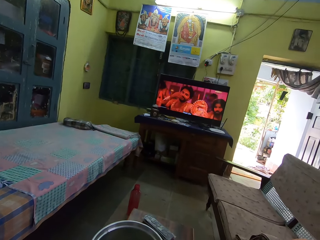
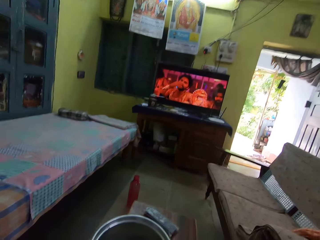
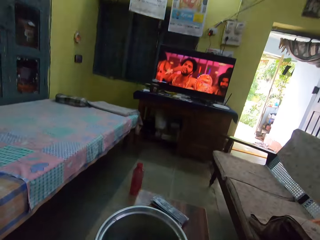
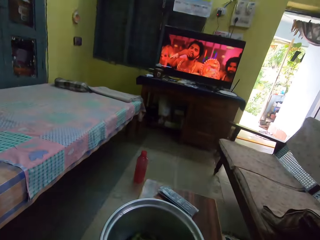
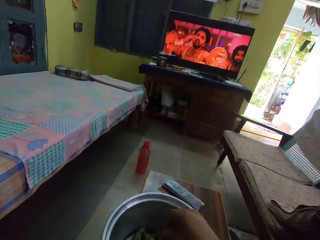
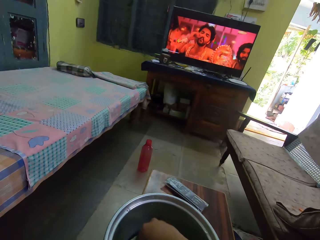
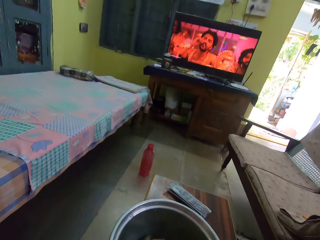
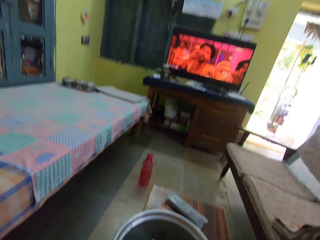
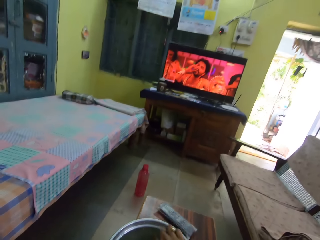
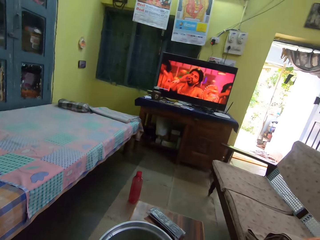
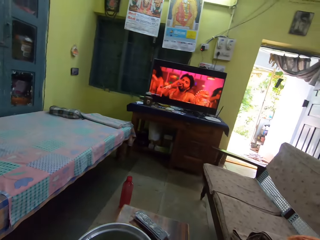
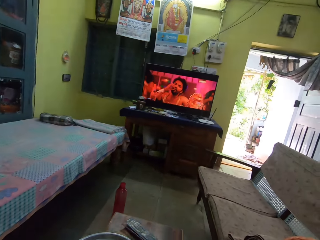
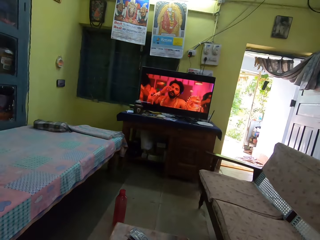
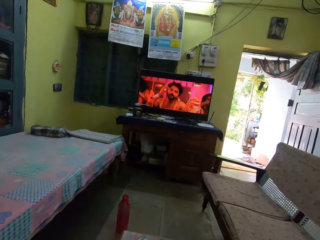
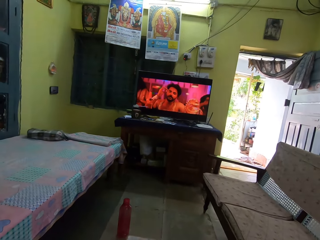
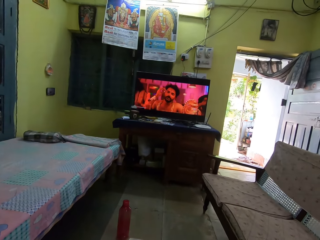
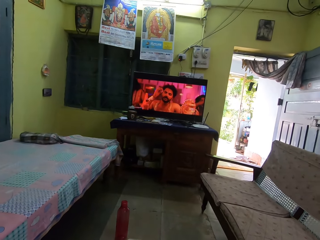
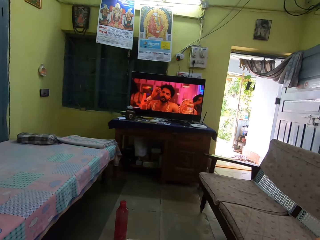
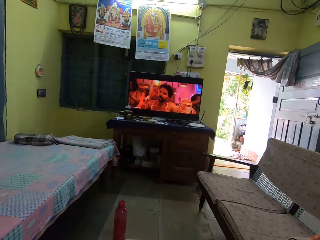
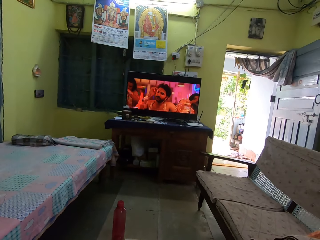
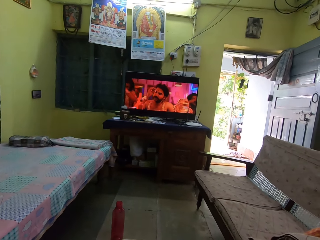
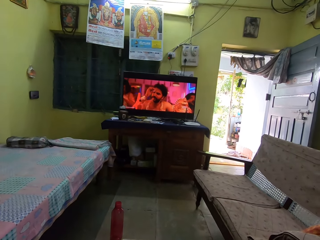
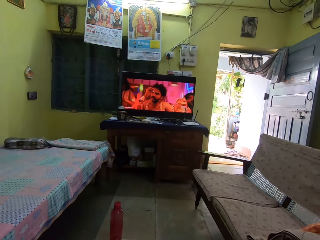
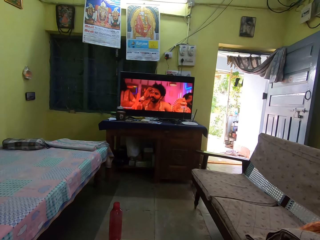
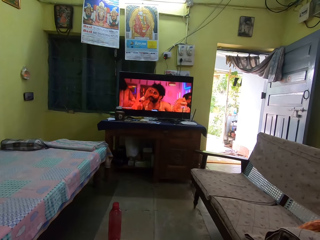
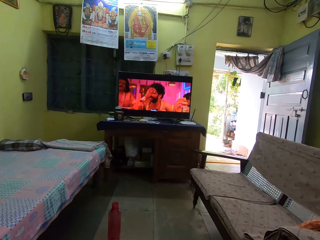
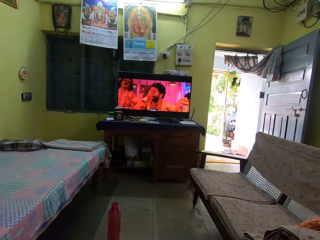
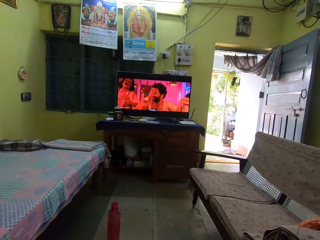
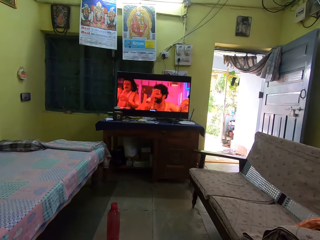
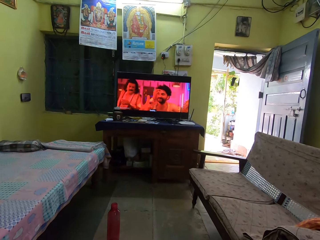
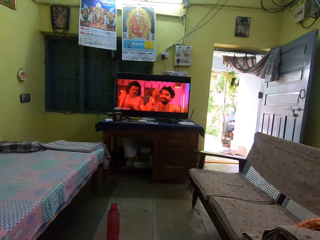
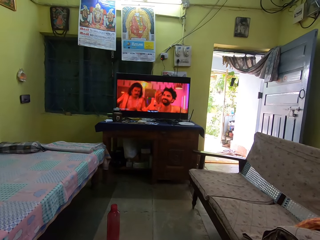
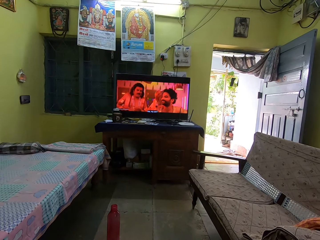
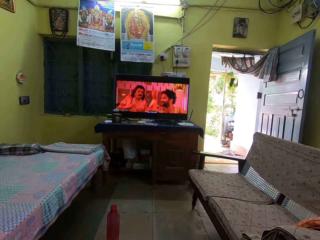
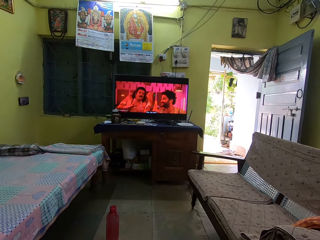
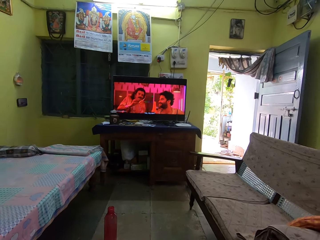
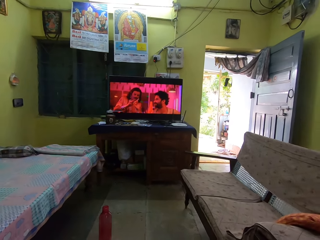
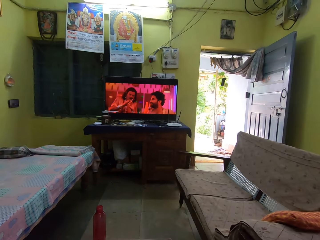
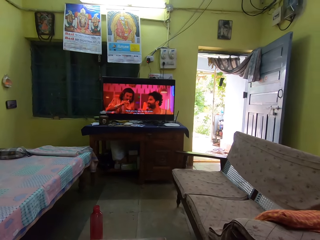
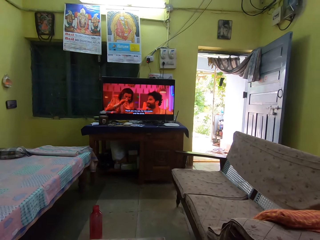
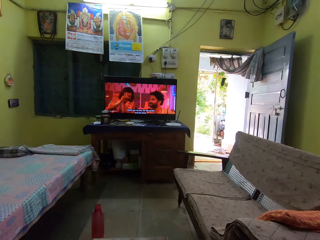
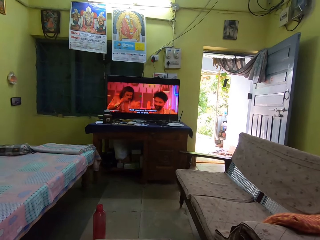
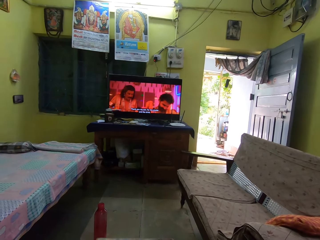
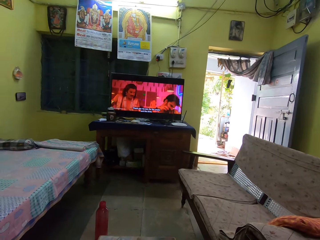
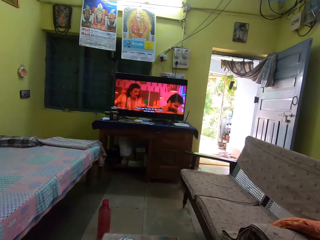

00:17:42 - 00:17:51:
The camera wearer moves the hand. They pick green beans. They peel the green beans. They stare at the television.

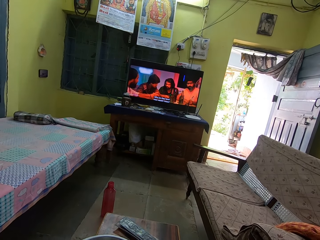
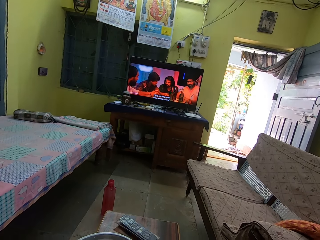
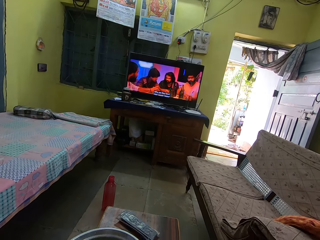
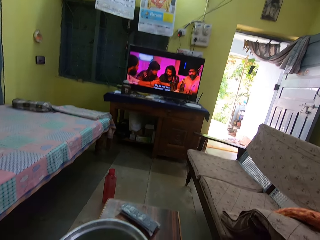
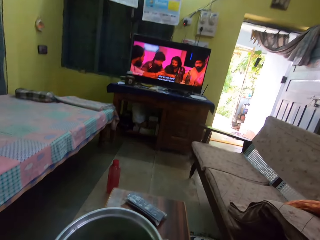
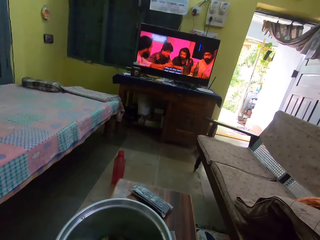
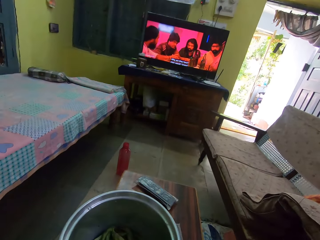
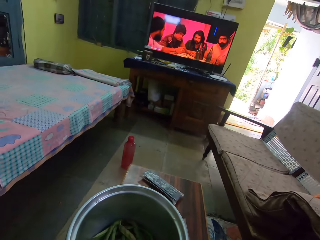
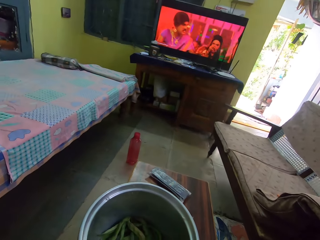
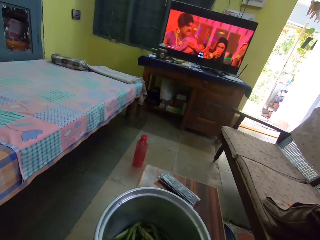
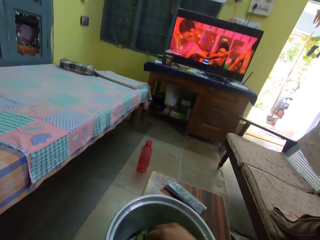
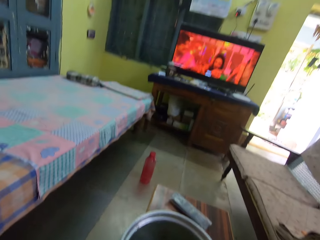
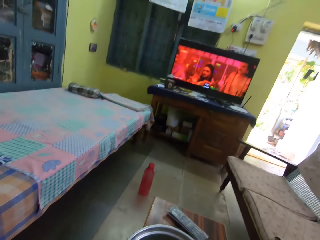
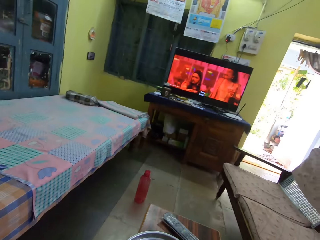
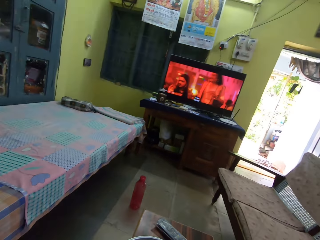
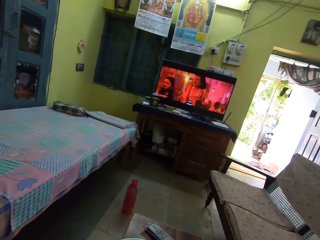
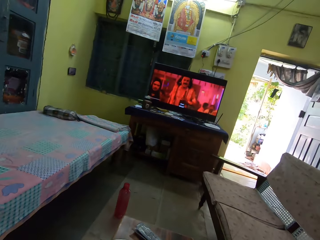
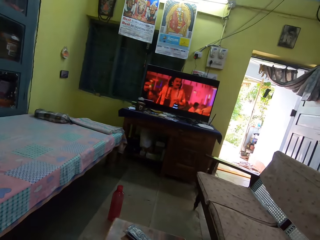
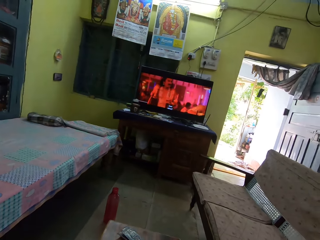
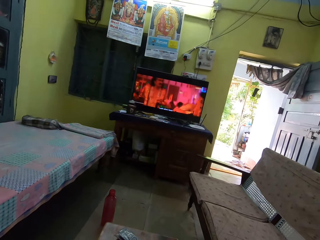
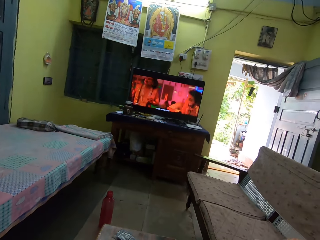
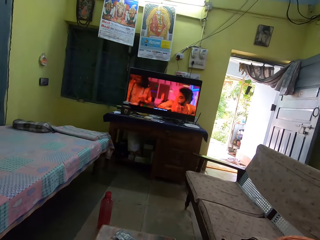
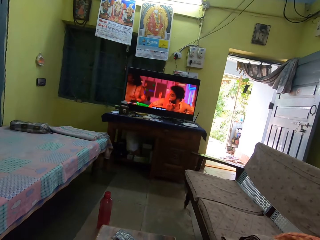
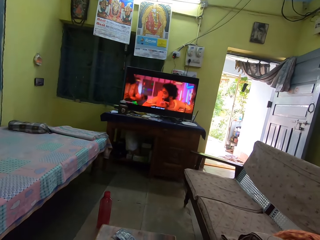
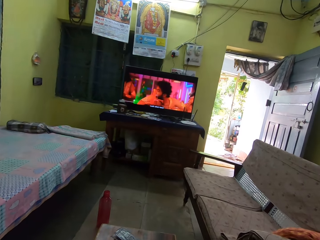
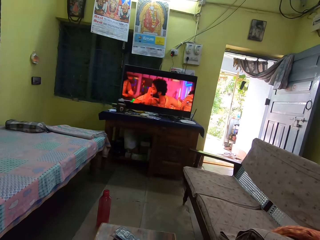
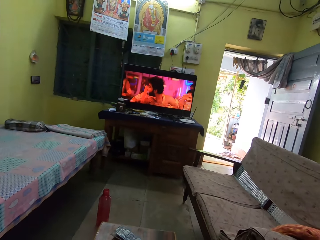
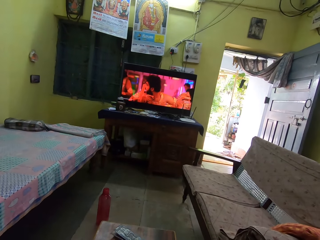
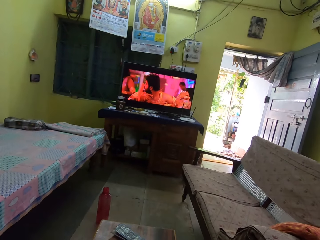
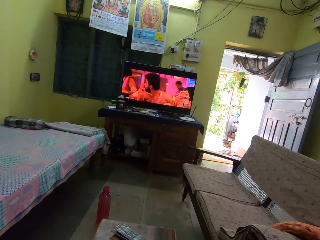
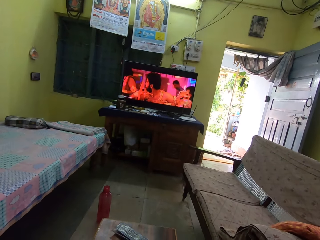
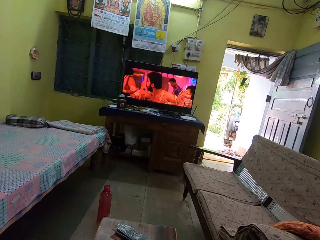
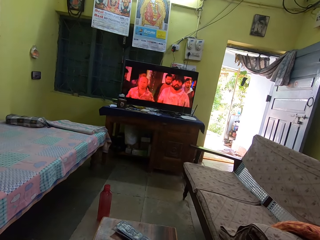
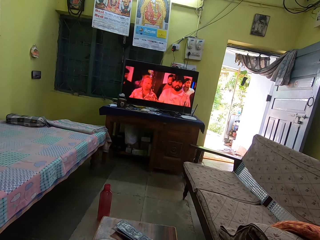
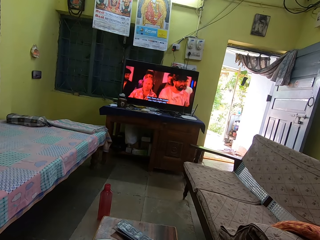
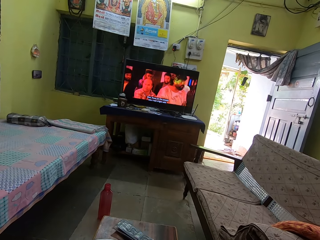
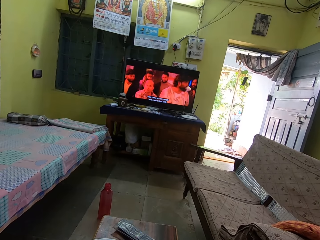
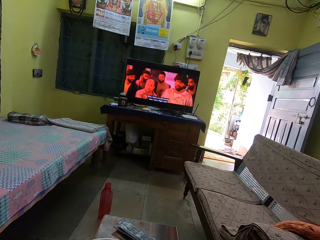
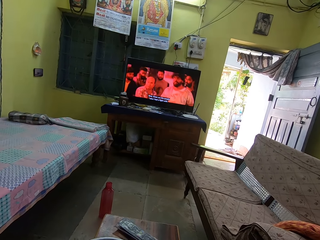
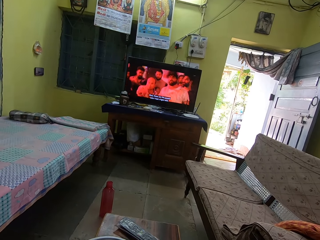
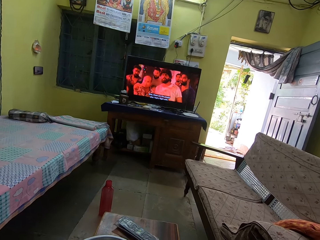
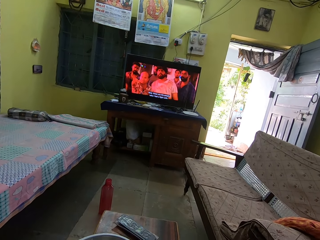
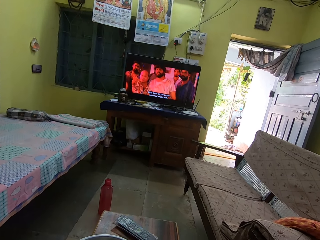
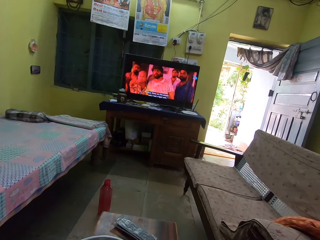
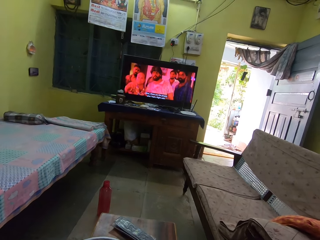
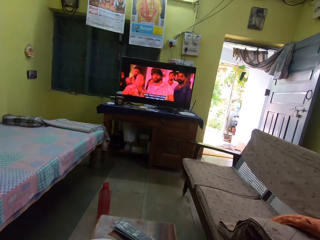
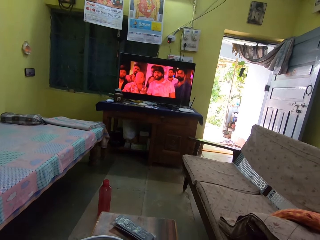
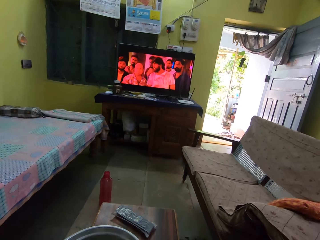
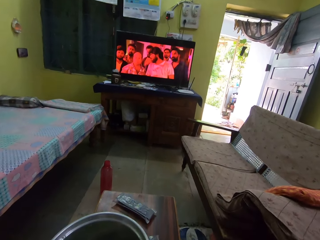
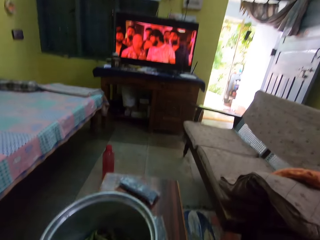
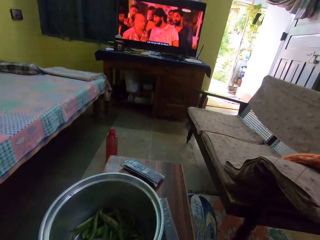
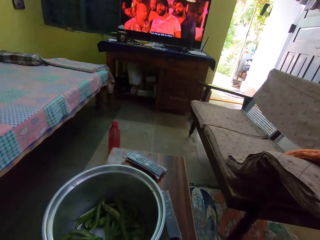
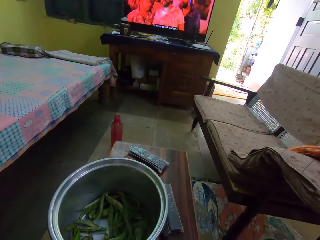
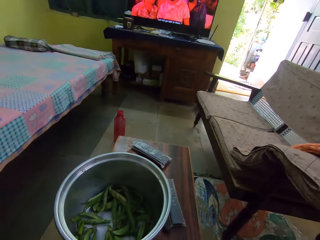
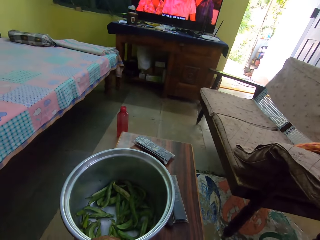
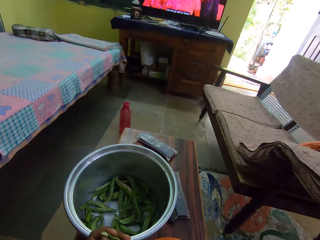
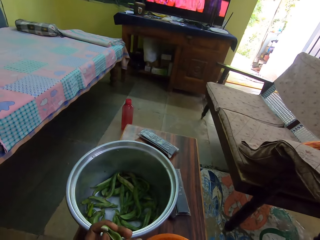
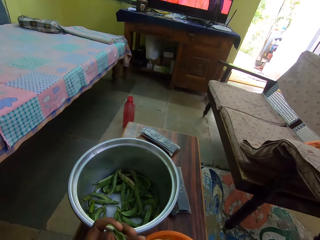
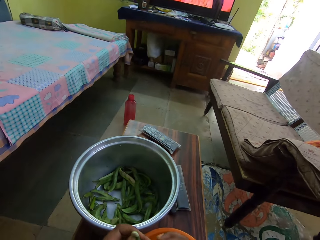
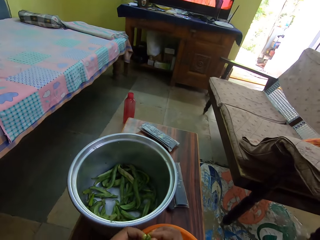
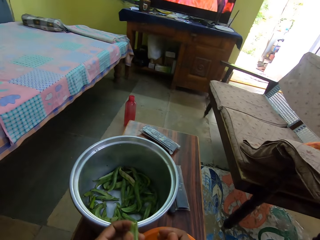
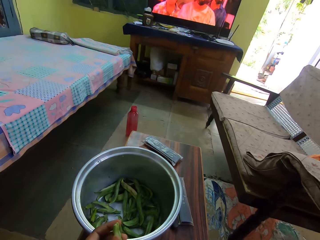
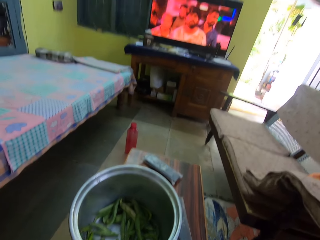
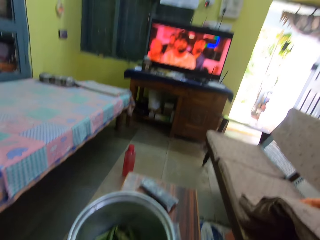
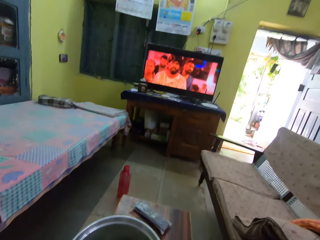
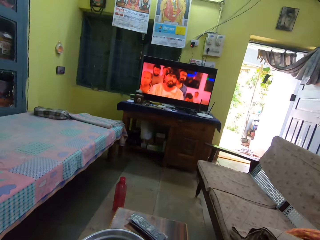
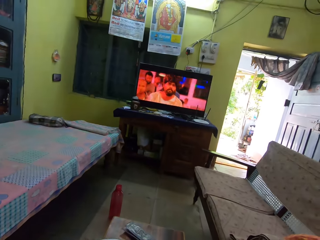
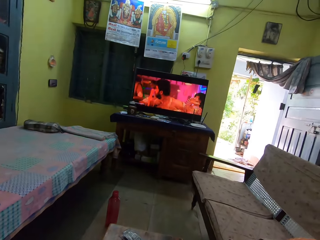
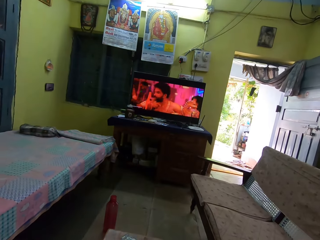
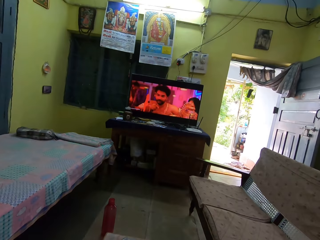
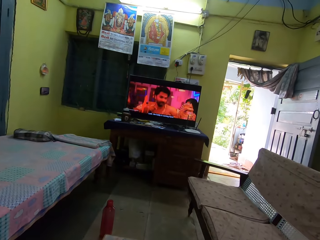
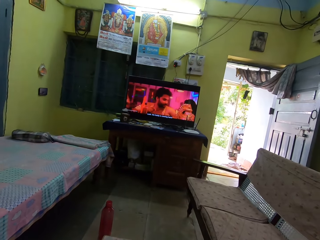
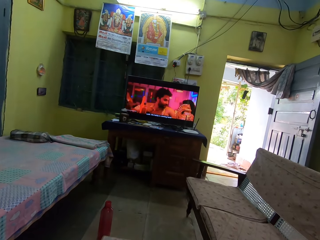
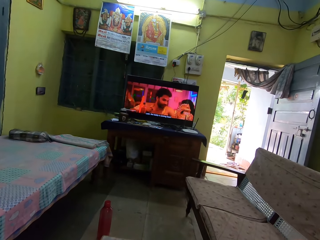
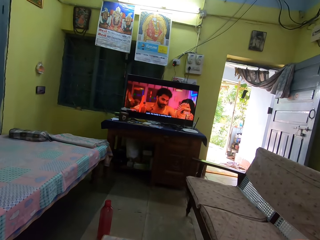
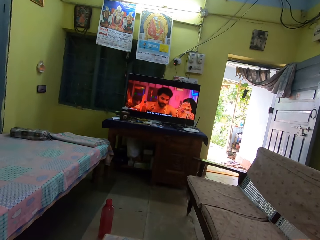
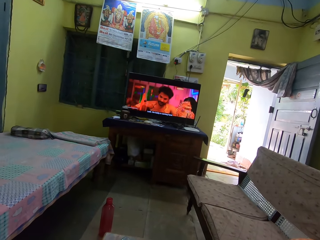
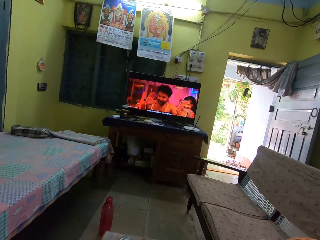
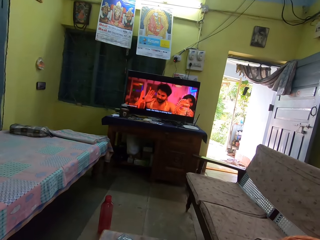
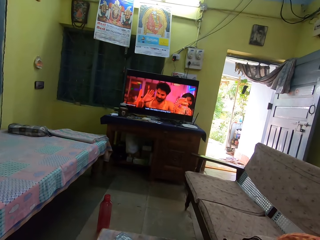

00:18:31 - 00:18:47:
The camera wearer looks at the cooking pot. They watch TV. They look around the room. They look at the cooking pot. They watch the TV.
